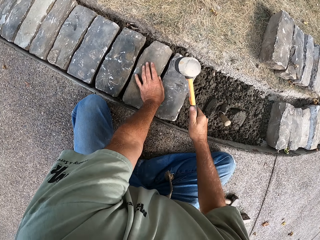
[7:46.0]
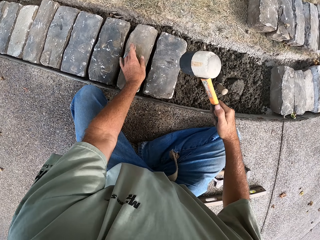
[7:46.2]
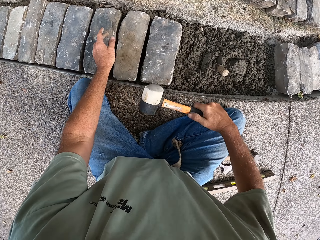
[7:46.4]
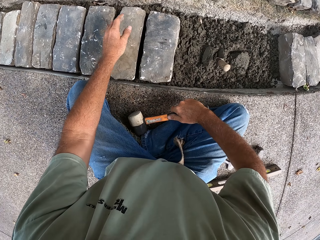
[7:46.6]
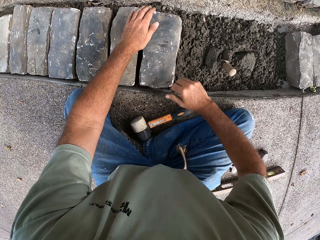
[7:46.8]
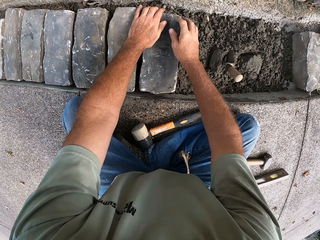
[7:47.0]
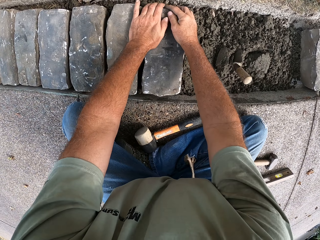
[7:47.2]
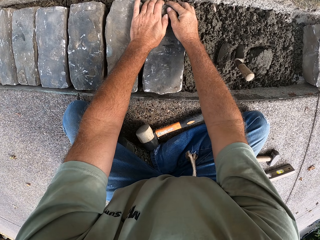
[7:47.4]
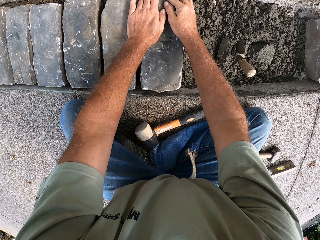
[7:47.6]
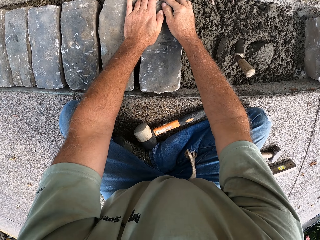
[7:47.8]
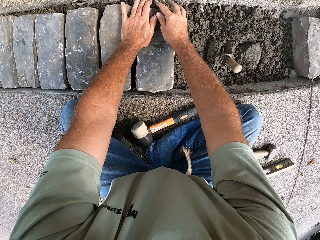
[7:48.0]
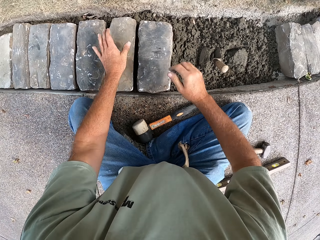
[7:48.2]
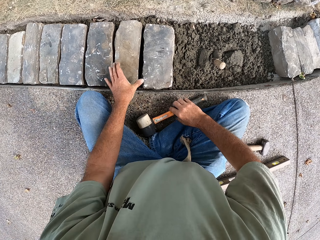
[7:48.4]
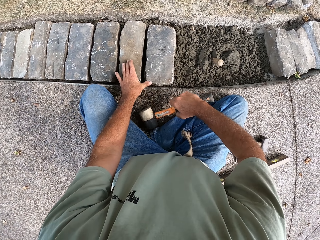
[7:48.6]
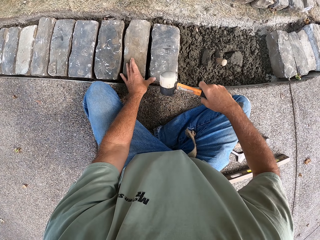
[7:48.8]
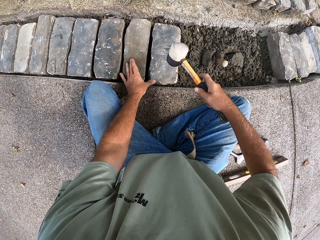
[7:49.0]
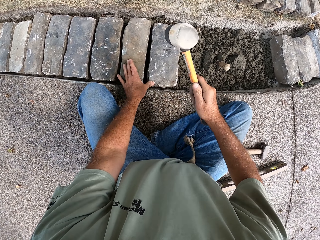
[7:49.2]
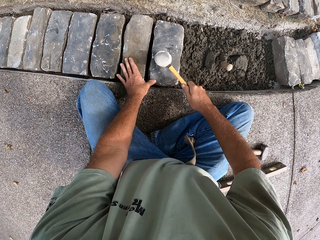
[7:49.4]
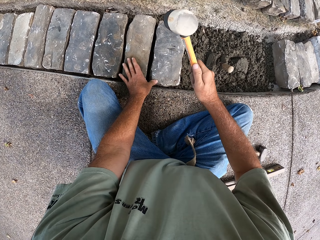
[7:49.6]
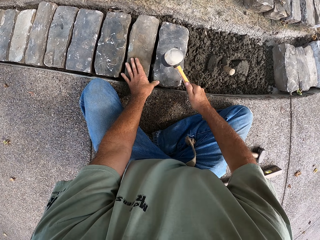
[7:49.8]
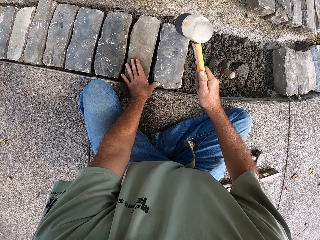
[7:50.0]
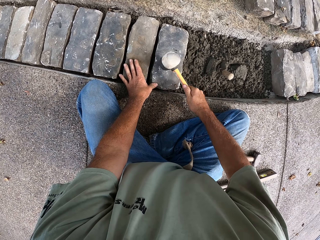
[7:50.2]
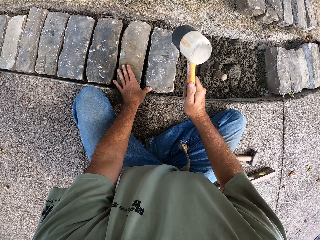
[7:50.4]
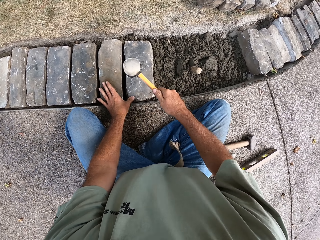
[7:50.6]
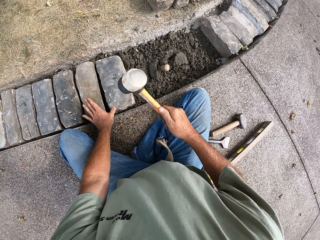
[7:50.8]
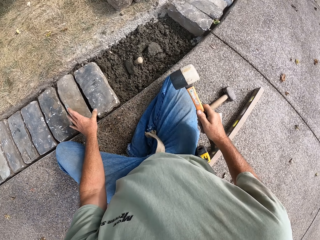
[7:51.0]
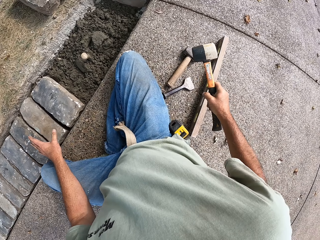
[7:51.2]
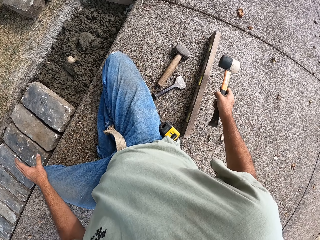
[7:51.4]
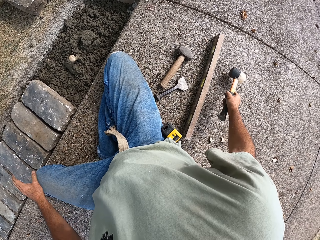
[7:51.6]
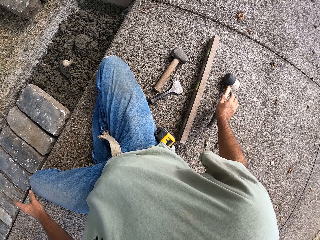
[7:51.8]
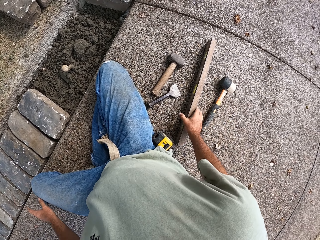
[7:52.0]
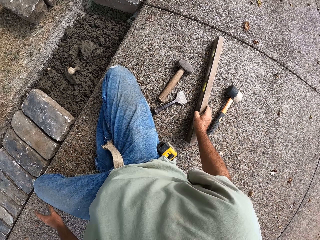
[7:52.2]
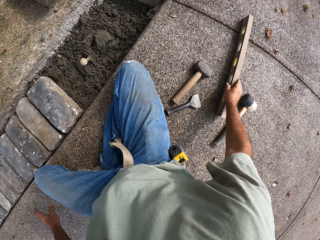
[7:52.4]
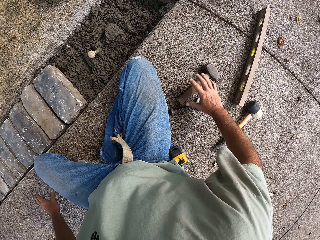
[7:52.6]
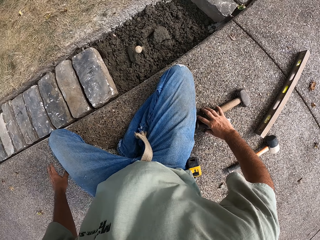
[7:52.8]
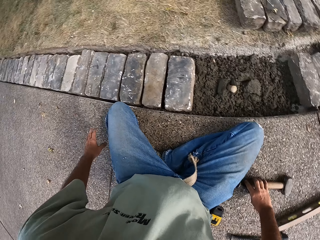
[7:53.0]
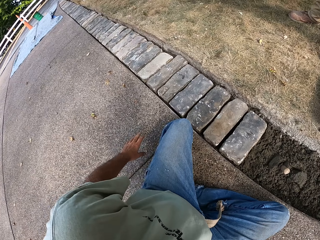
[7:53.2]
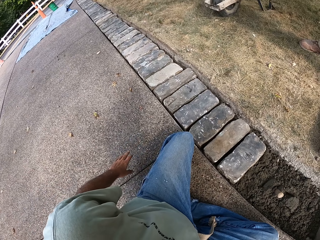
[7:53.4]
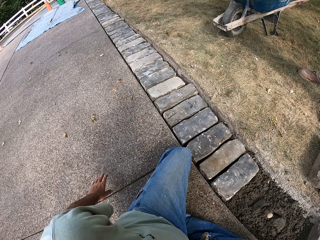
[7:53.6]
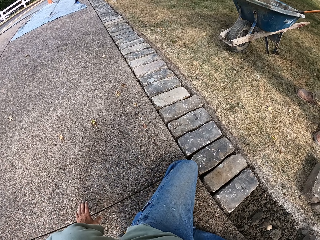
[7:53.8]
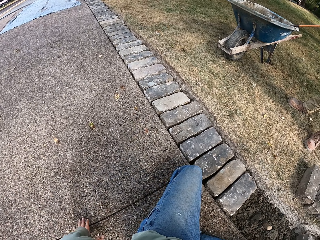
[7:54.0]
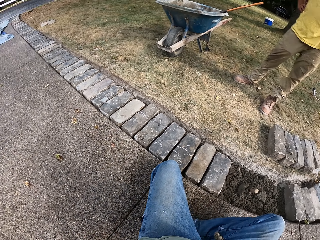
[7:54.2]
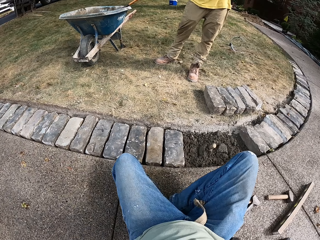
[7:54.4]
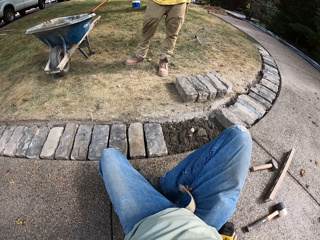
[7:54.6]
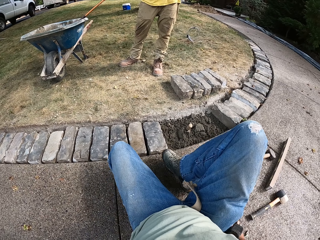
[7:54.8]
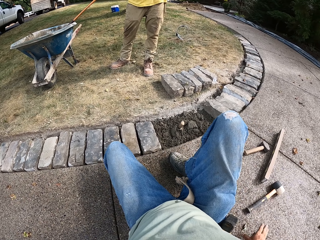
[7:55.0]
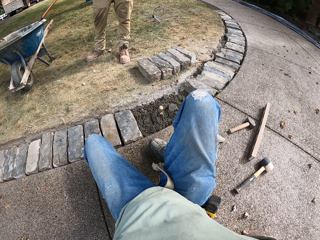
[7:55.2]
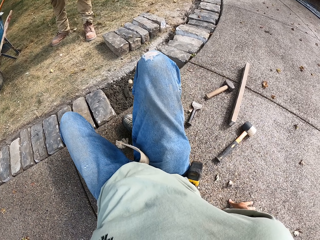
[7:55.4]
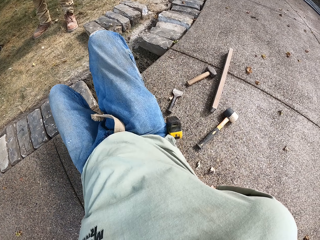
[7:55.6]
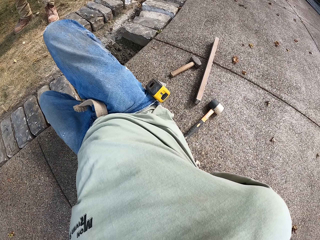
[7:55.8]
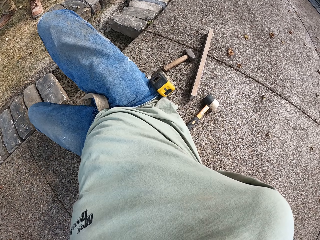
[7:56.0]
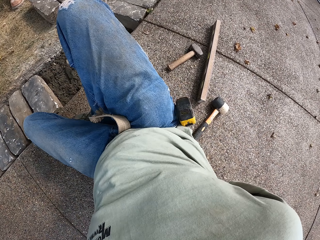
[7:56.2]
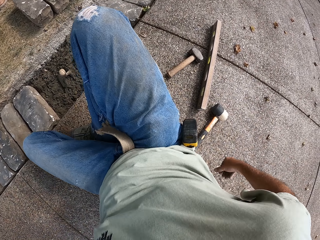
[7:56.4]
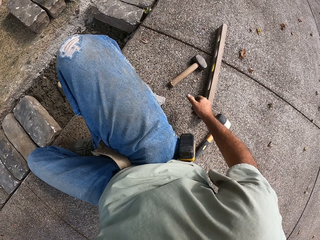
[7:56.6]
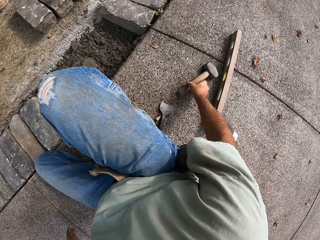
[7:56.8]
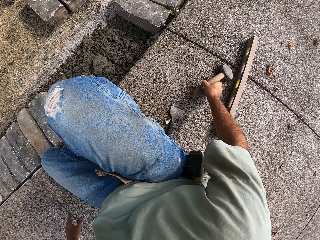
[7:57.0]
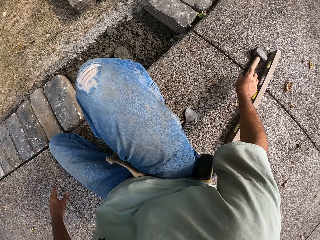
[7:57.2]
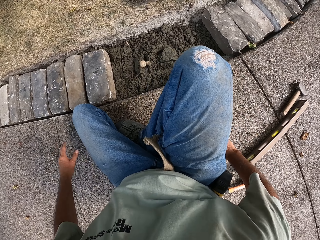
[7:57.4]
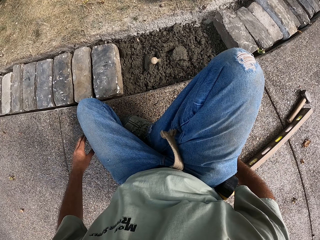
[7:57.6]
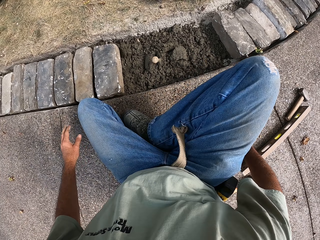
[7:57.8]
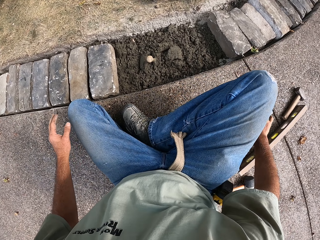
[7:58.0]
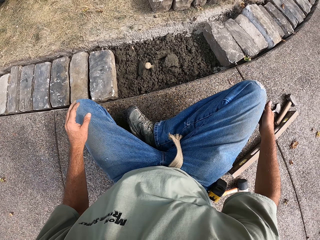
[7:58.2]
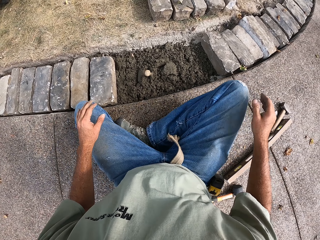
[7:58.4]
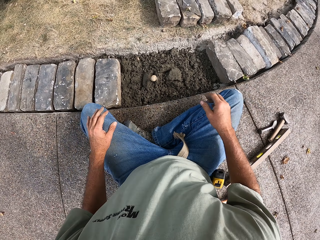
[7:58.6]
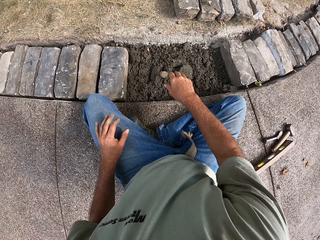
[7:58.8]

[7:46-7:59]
The camera wearer puts the hammer on the ground. They fix the block on the concrete. They pick up the hammer and beat the block with the hammer. They put the hammer on the ground. They put the brick down. They move a metal on the ground. They move on the ground. They move the hammer on the ground.

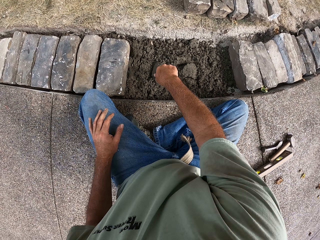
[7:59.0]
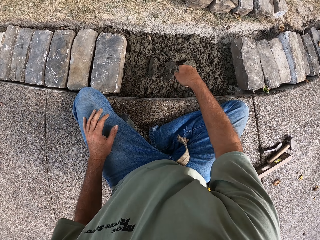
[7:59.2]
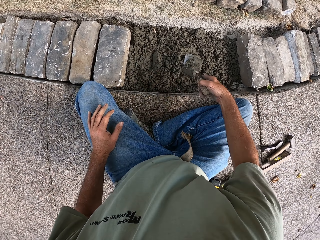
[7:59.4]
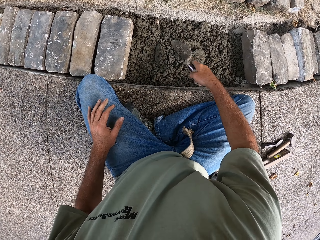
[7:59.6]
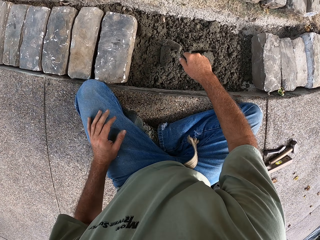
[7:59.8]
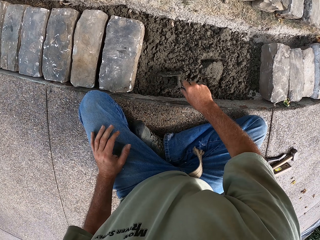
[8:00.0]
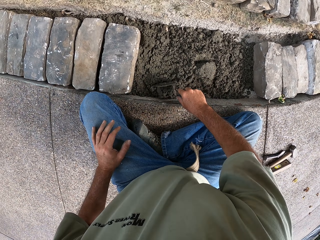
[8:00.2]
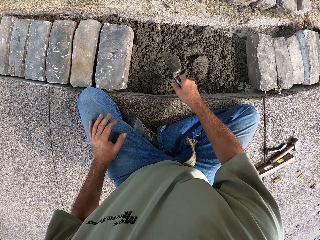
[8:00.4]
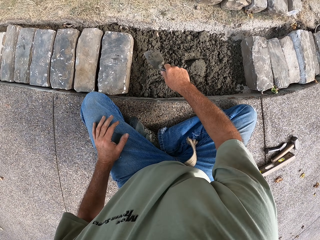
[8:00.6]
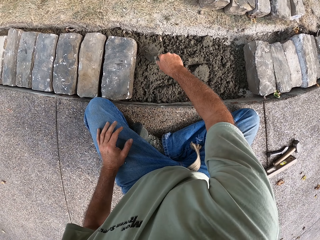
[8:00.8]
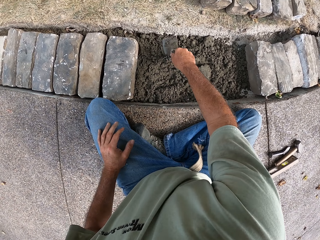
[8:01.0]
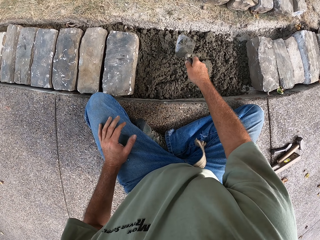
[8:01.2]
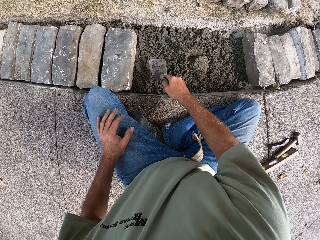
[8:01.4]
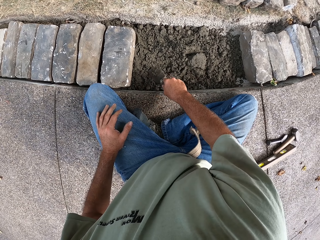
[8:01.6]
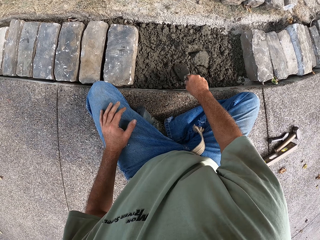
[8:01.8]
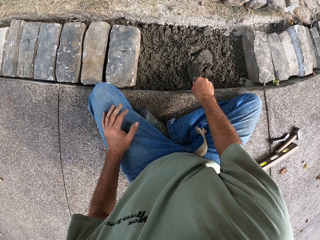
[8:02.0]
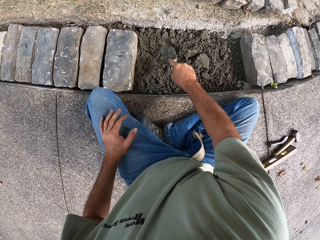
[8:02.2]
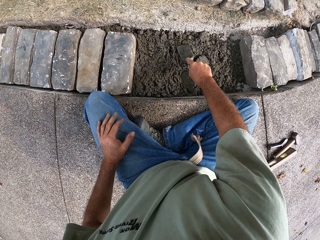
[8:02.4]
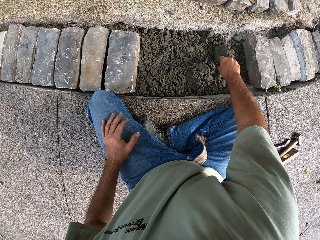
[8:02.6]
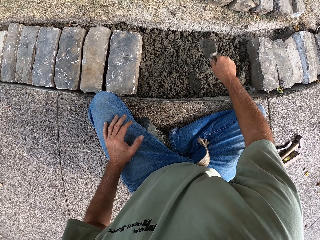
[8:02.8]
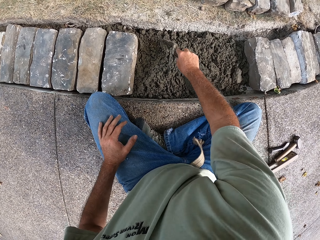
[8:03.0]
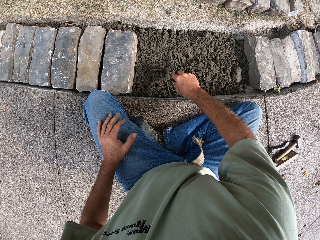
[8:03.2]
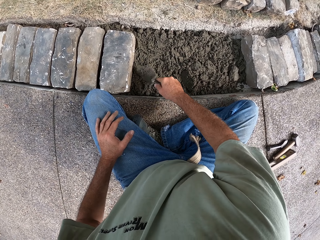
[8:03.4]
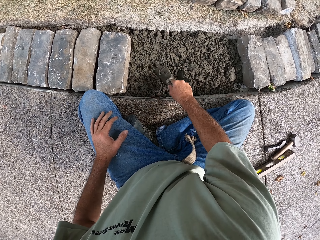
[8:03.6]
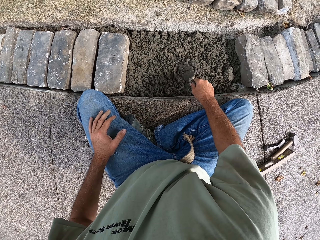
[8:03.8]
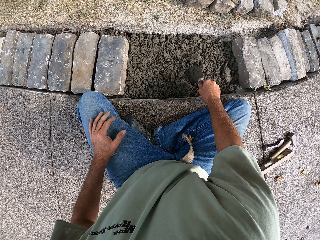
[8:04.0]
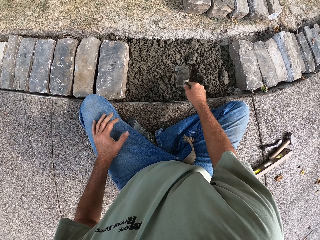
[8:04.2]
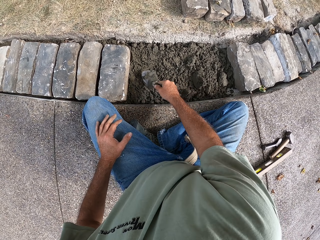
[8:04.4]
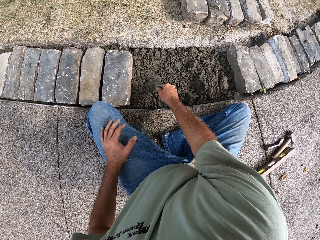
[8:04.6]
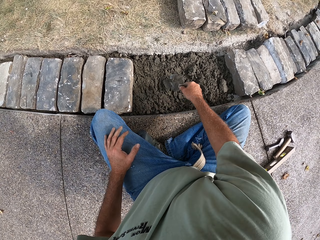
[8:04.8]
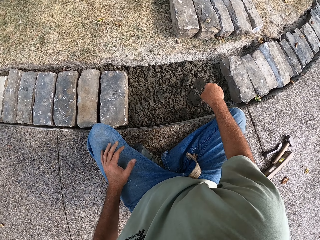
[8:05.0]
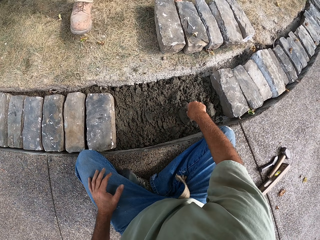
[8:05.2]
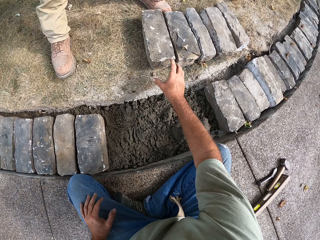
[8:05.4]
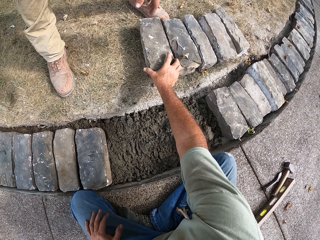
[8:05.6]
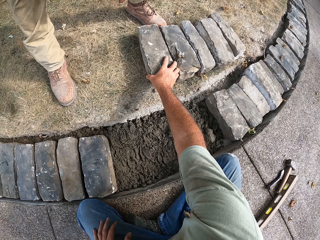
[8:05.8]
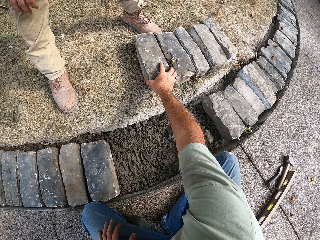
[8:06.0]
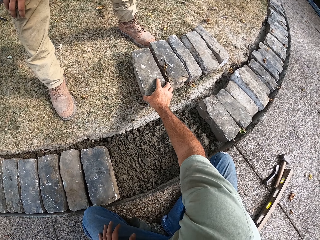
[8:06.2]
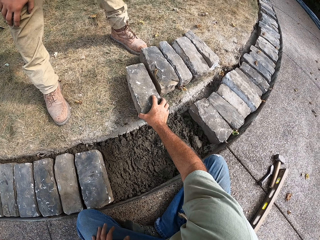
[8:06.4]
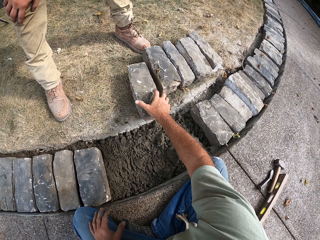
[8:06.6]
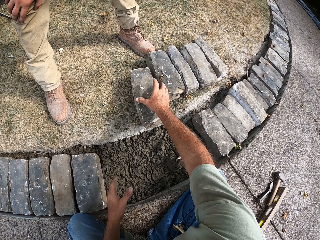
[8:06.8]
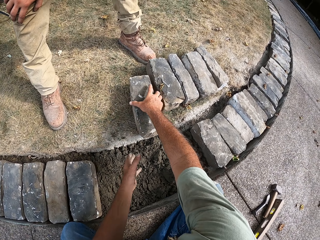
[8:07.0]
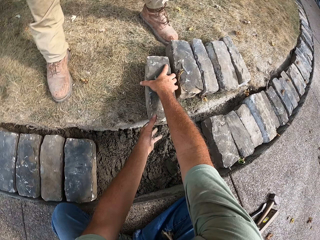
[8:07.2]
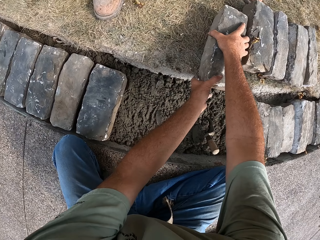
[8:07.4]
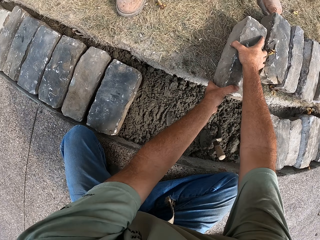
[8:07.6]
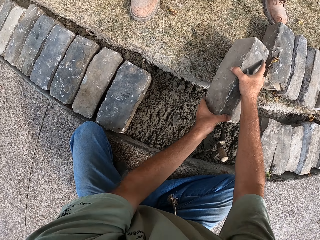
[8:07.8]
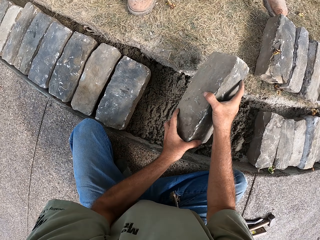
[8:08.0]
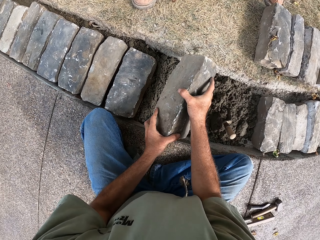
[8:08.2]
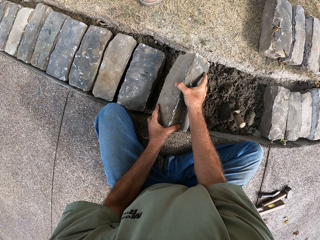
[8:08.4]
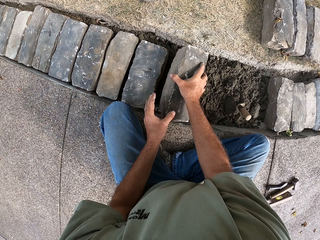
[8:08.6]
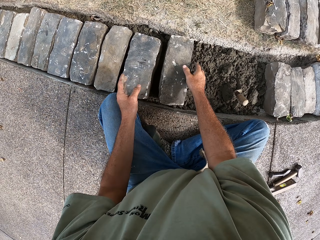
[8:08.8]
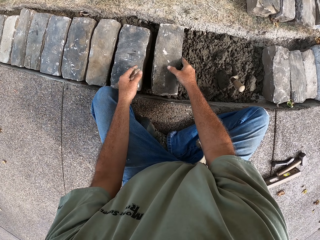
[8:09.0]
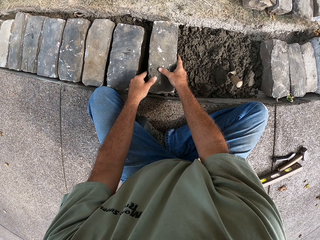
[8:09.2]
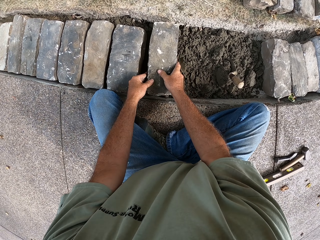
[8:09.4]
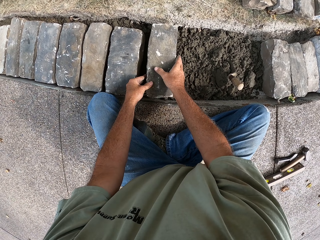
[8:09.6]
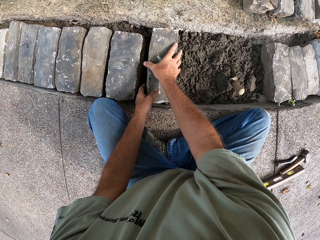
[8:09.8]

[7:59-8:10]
The camera wearer picks up a trowel. He spreads the concrete. He flattens the concrete with the trowel. He puts the trowel on the concrete. He picks up a block with both his hands.
